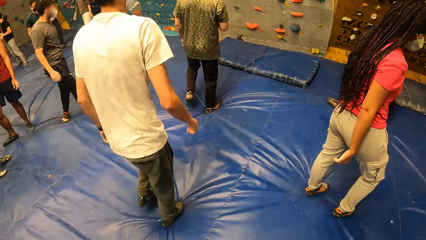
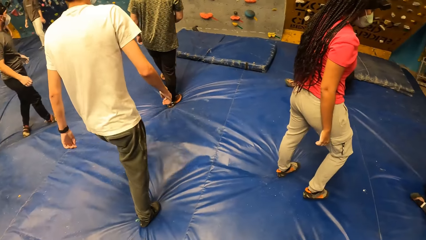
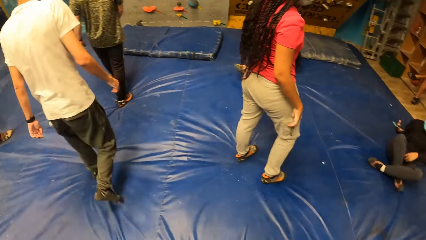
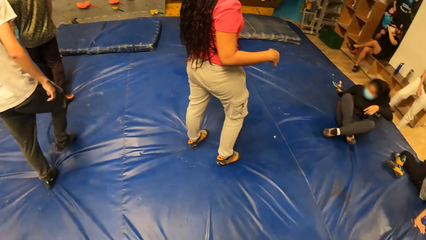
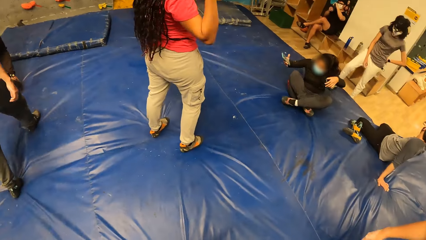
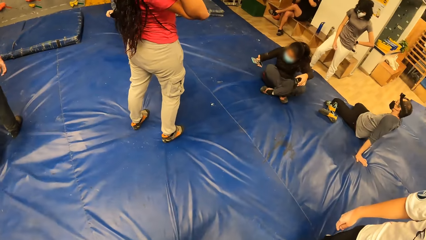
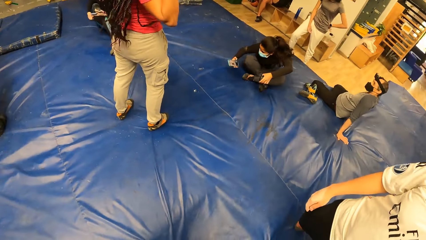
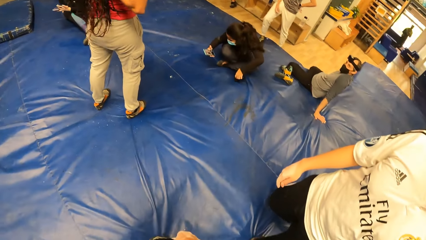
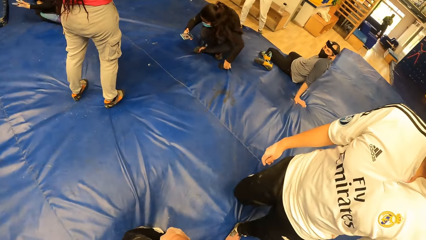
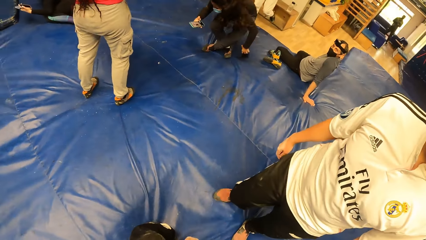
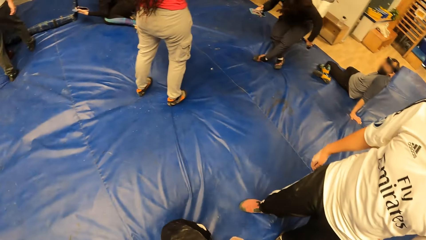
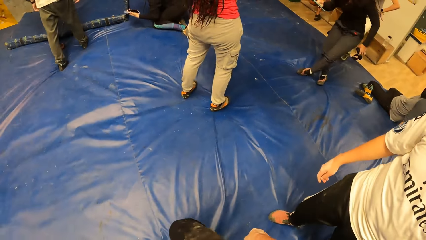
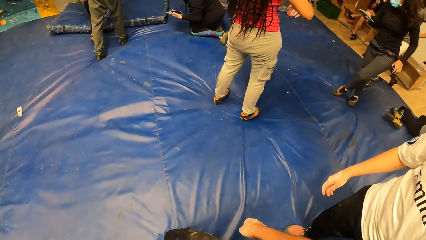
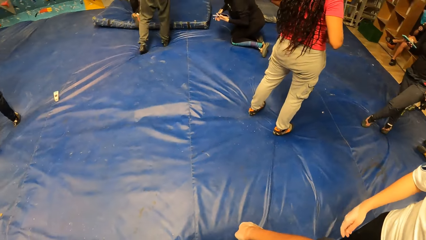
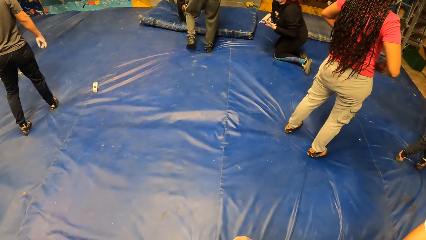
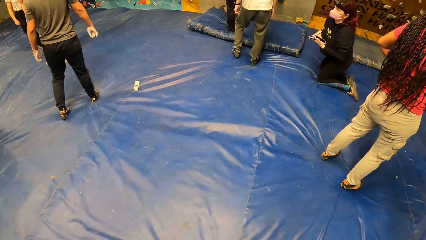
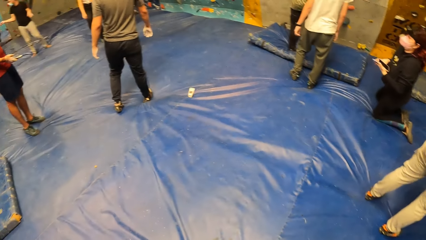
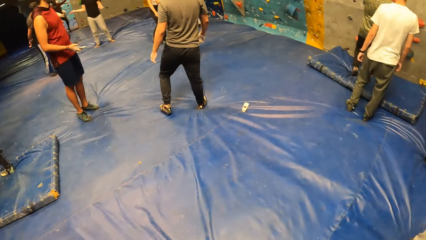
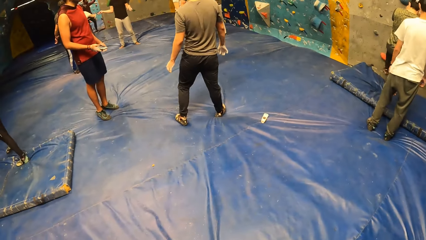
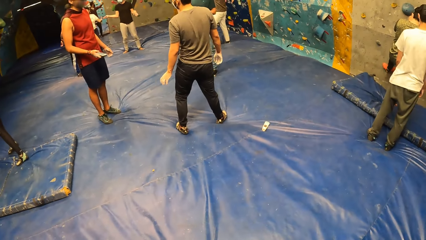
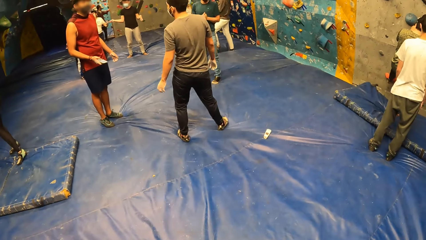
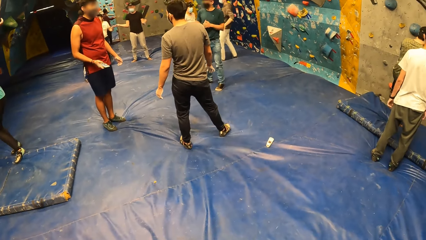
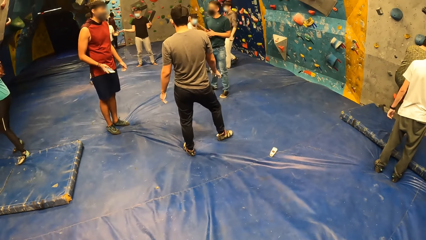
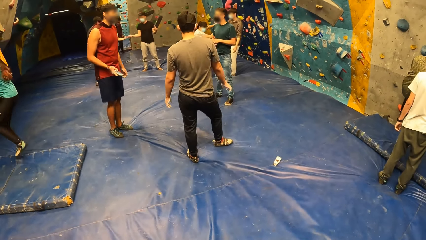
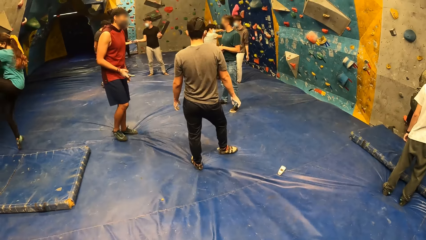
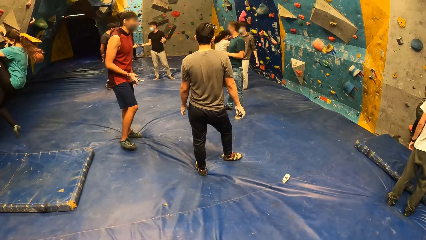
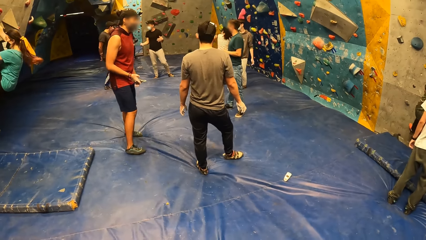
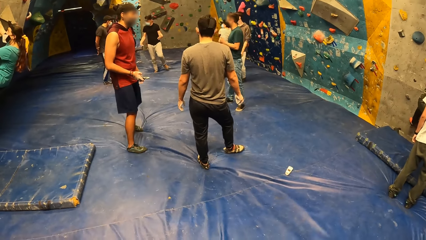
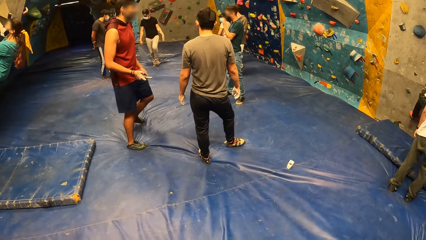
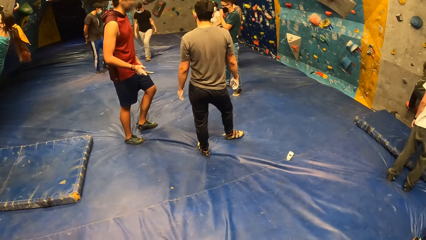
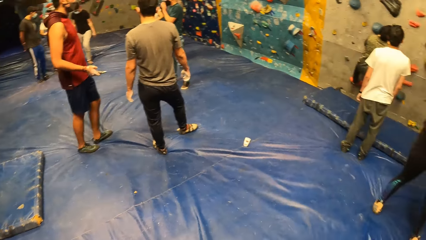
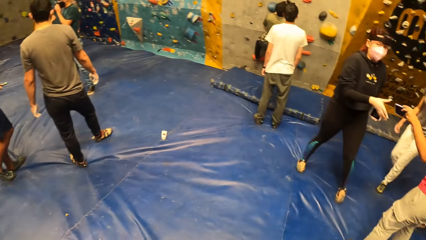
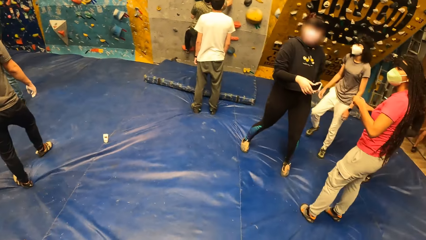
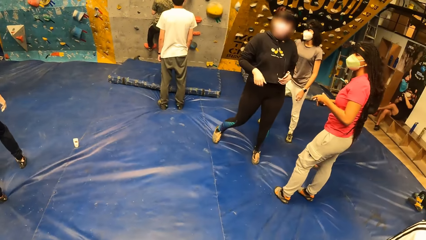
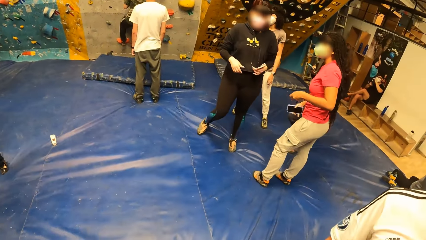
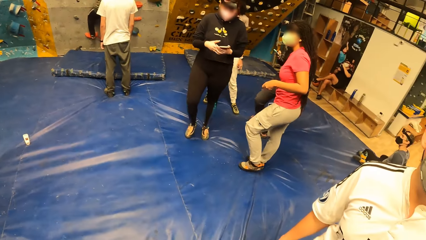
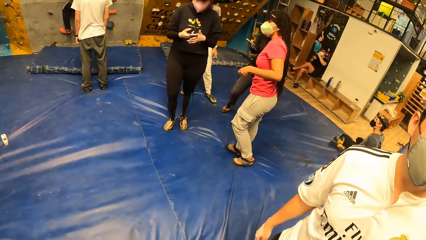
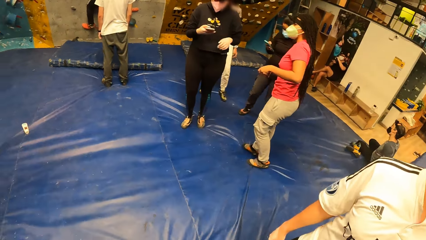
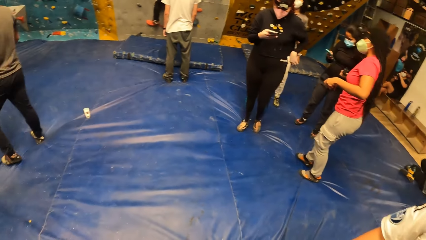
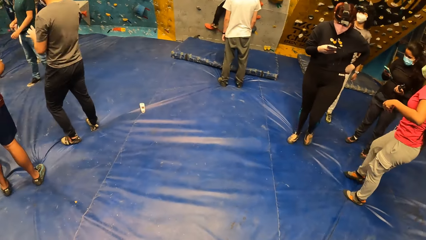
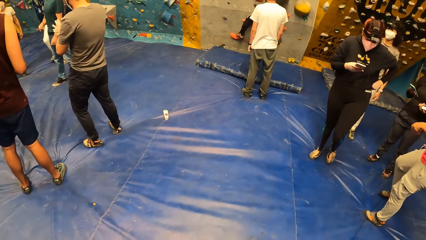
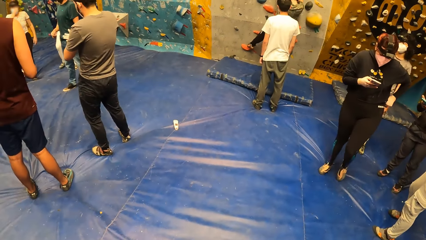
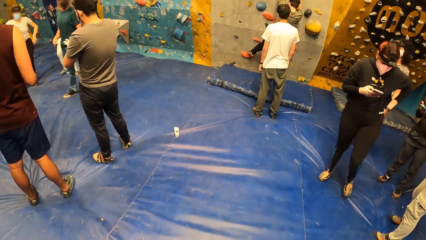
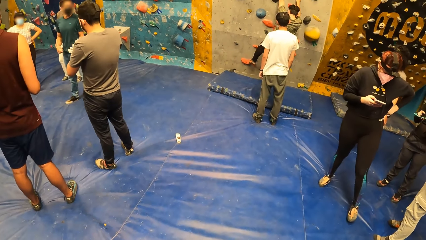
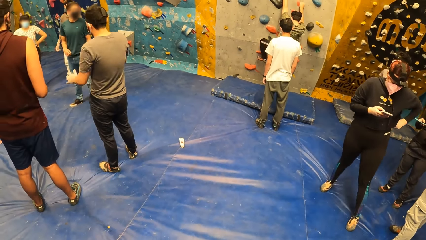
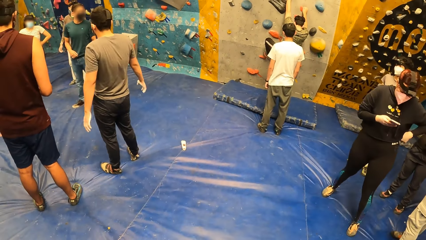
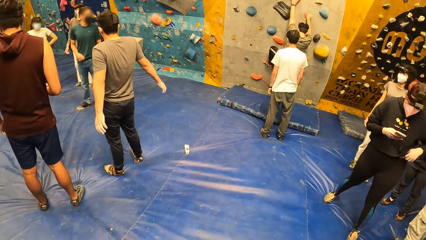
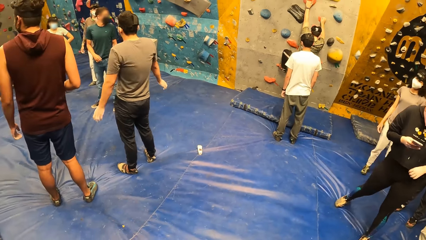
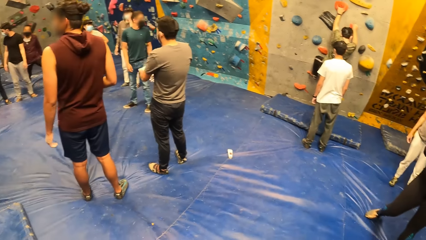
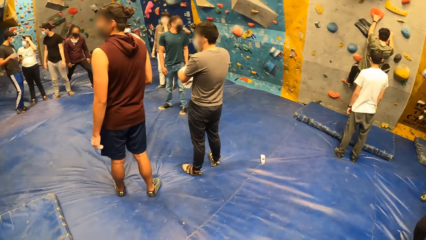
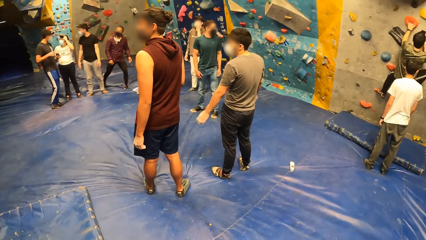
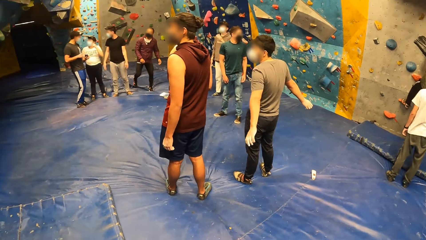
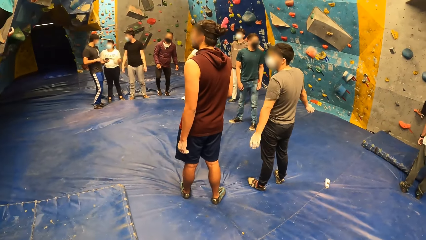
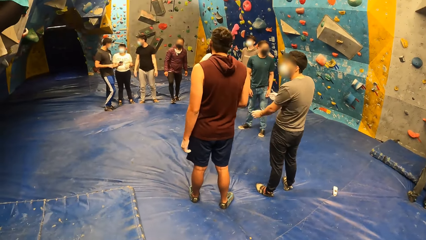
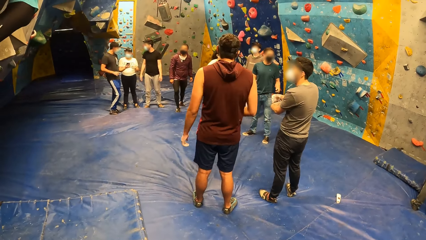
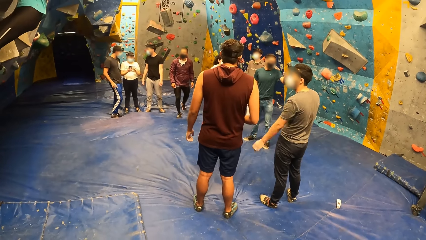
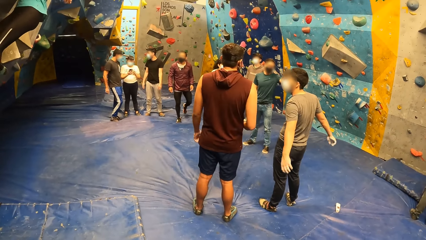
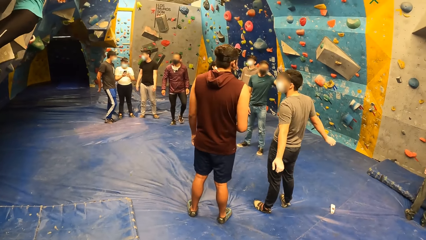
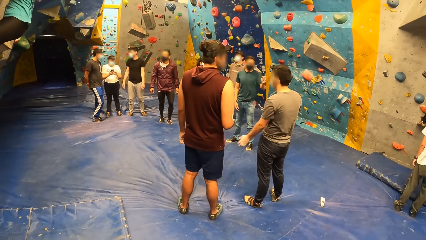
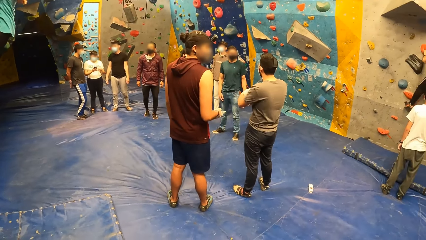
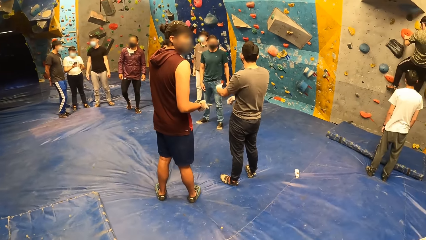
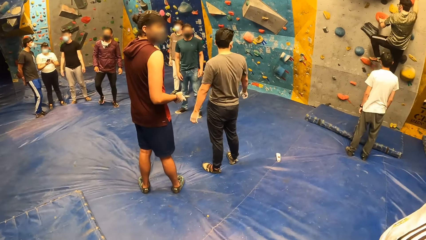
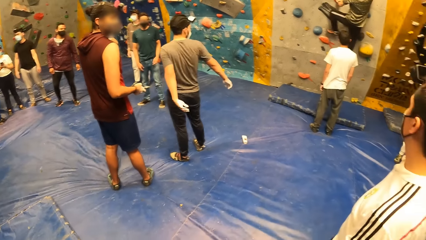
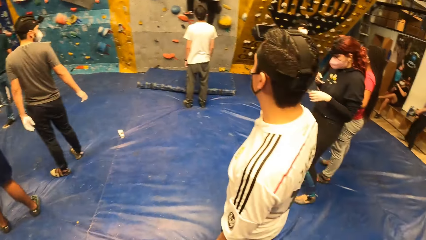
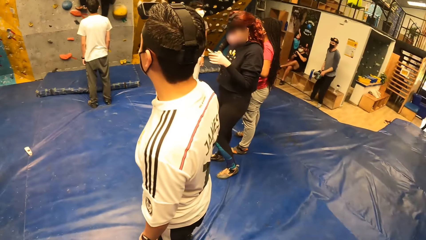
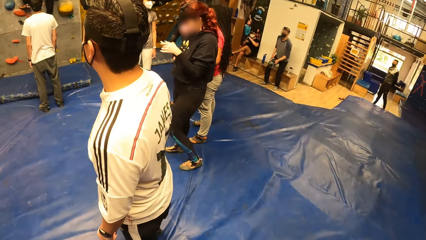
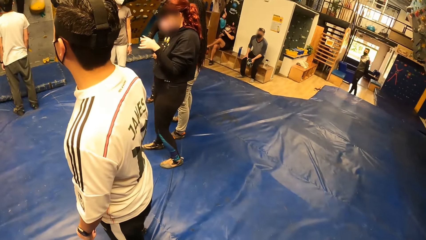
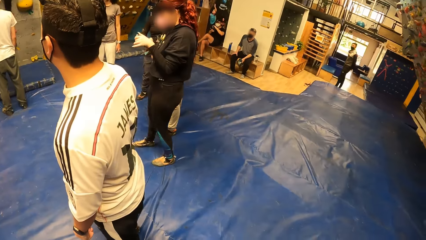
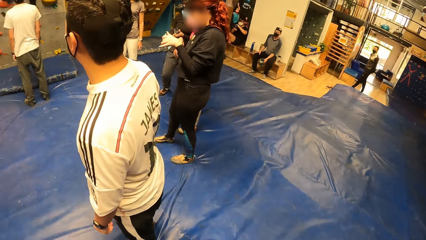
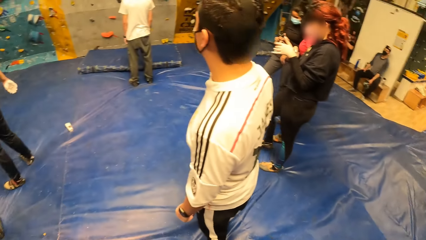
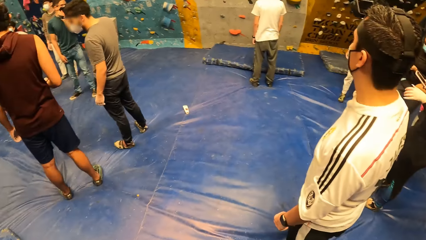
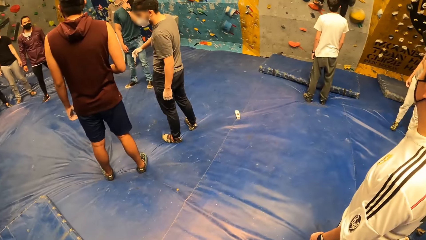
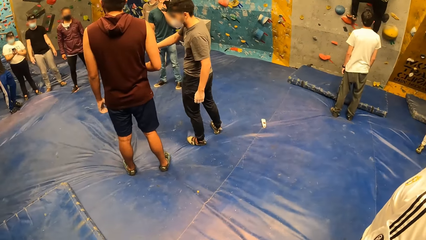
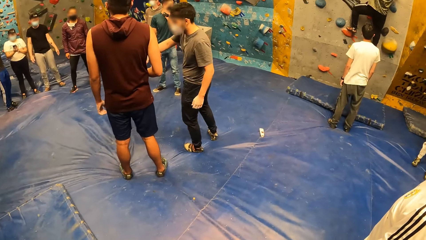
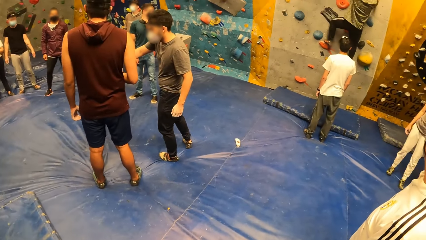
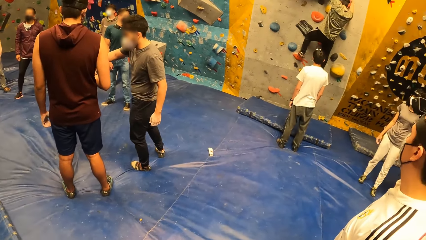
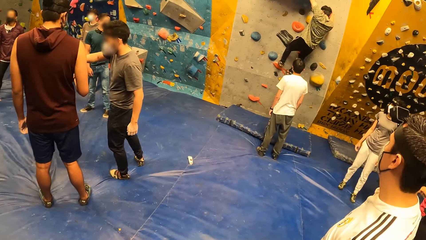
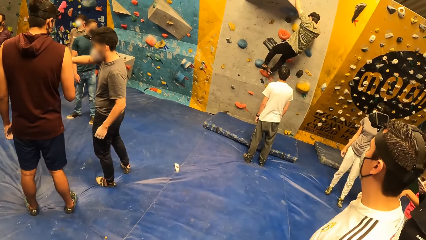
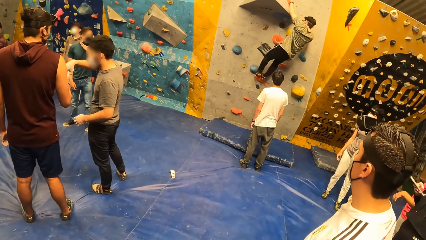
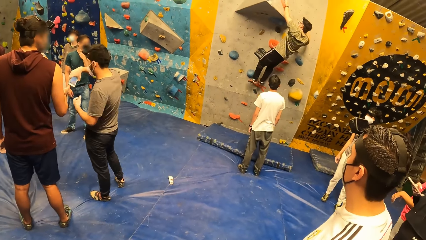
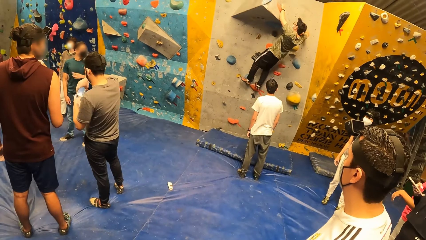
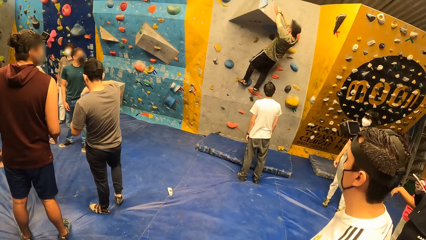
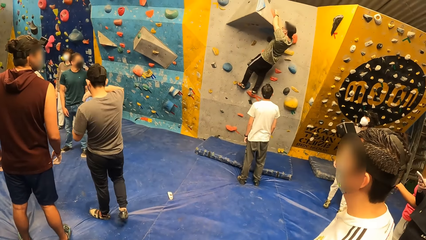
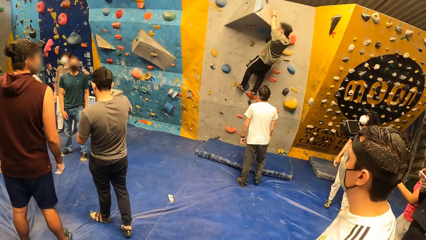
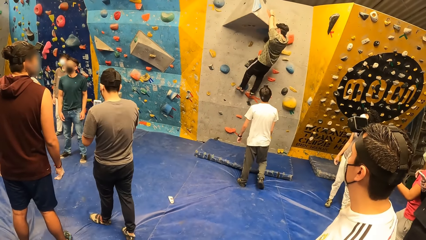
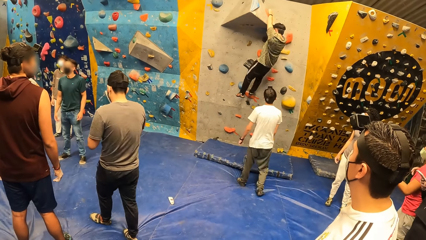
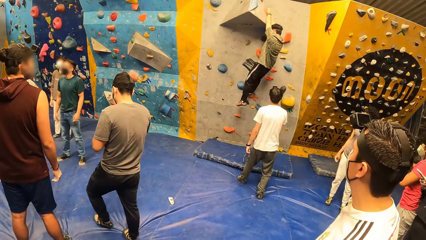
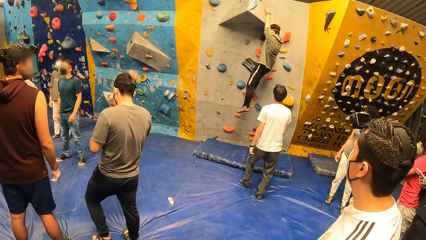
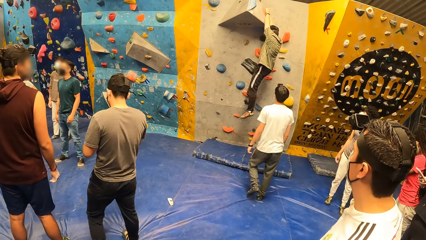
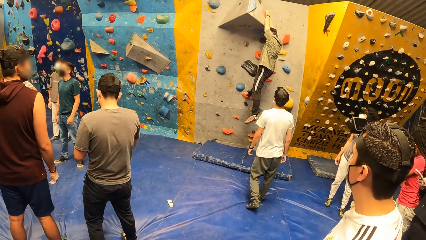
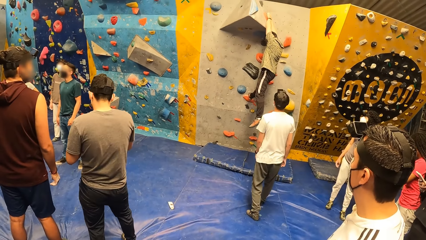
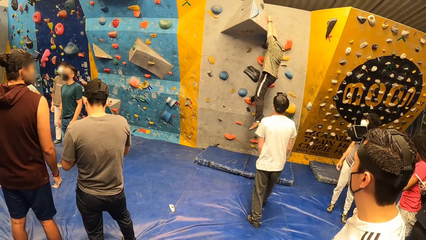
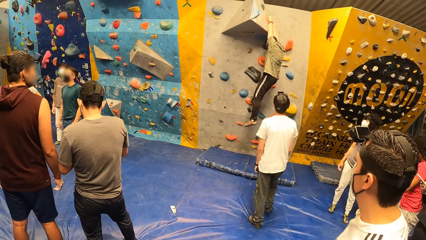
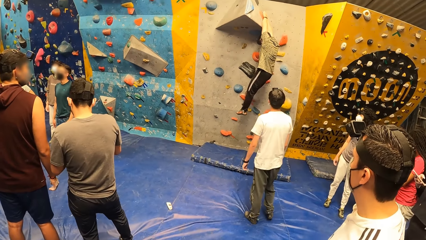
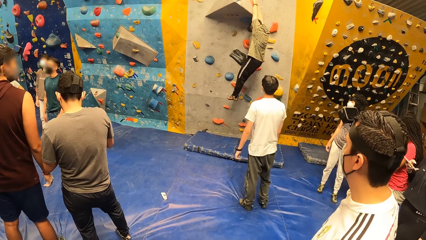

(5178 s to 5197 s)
A woman stands from the crash pad. A man climbs the climbing wall with his right hand. Another woman climbs the climbing wall with both hands. The camera wearer looks around the room. Another woman operates a phone with her right hand.
